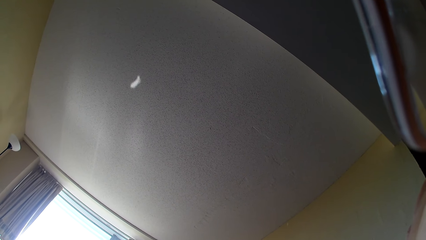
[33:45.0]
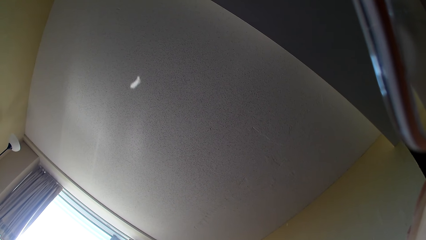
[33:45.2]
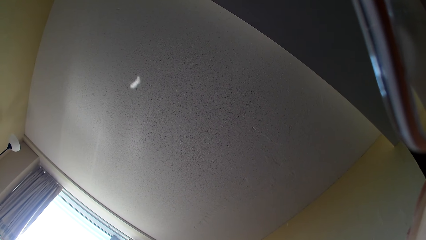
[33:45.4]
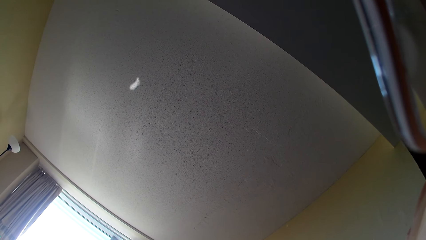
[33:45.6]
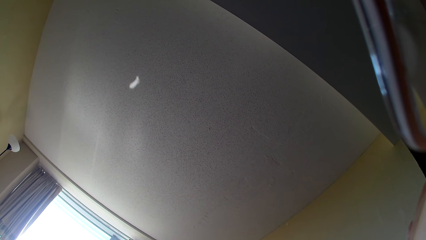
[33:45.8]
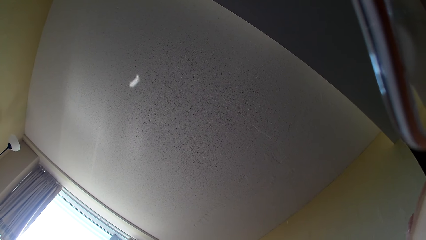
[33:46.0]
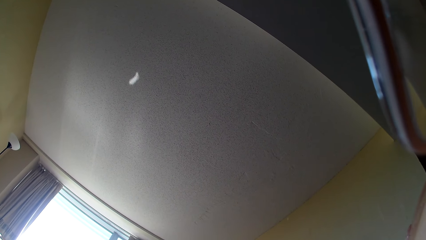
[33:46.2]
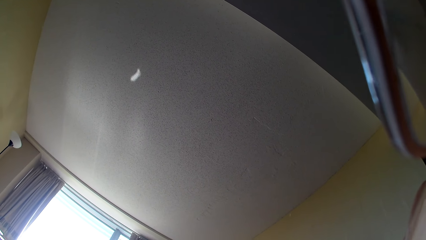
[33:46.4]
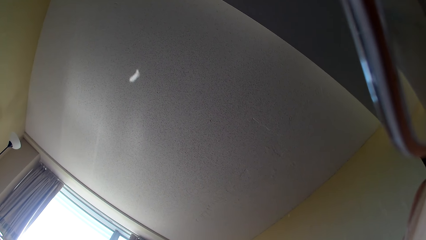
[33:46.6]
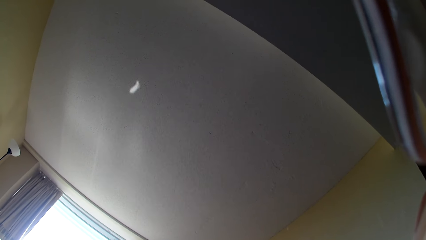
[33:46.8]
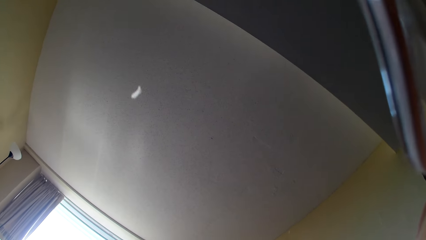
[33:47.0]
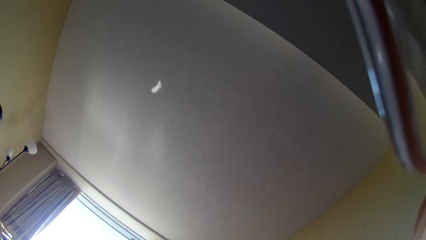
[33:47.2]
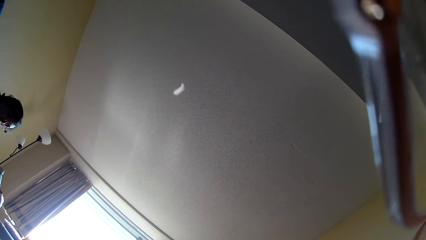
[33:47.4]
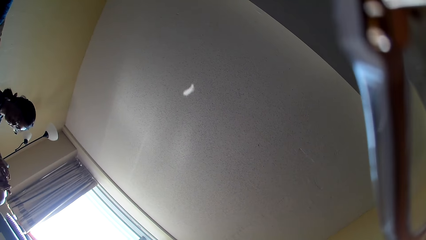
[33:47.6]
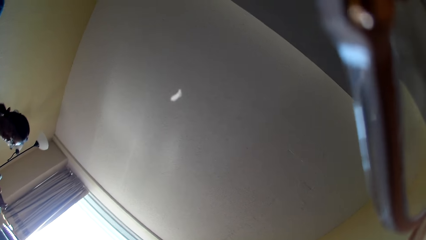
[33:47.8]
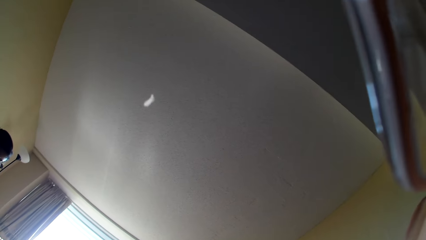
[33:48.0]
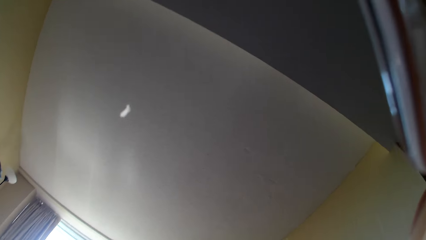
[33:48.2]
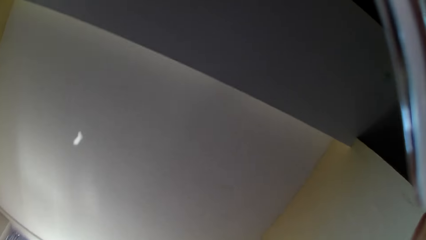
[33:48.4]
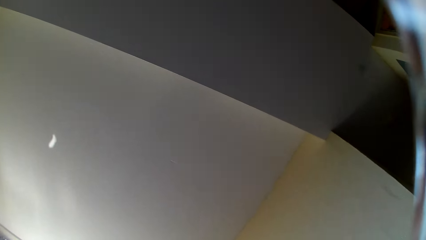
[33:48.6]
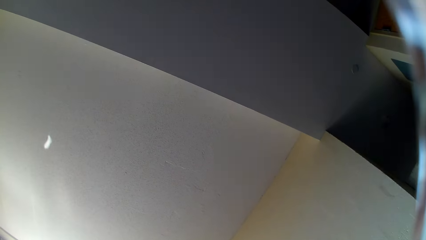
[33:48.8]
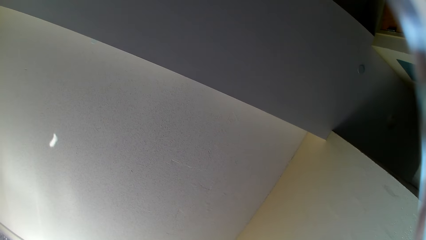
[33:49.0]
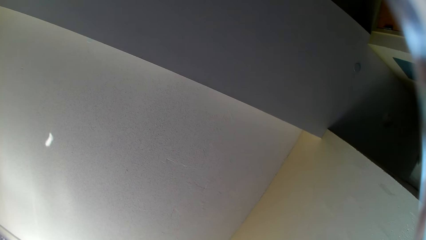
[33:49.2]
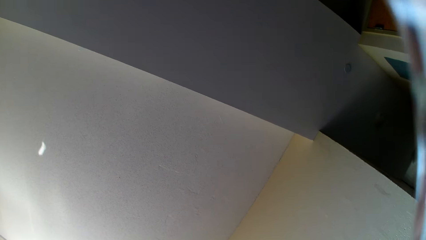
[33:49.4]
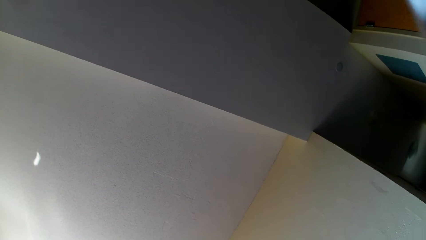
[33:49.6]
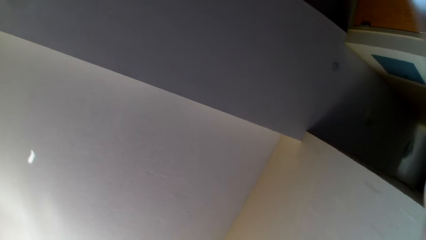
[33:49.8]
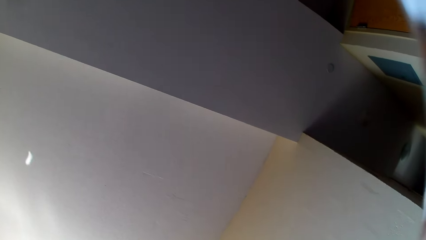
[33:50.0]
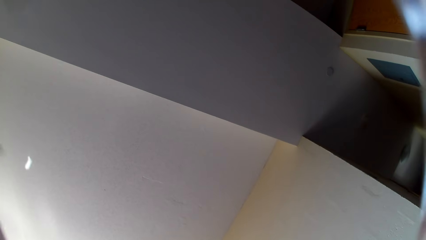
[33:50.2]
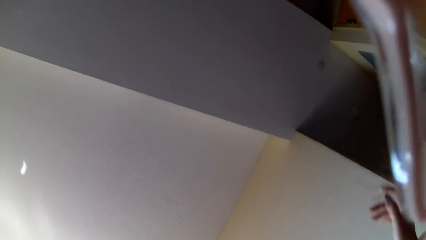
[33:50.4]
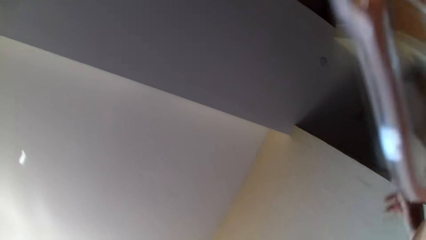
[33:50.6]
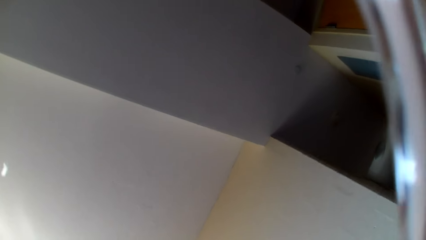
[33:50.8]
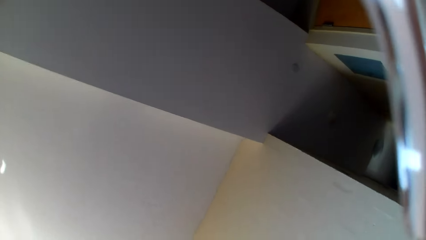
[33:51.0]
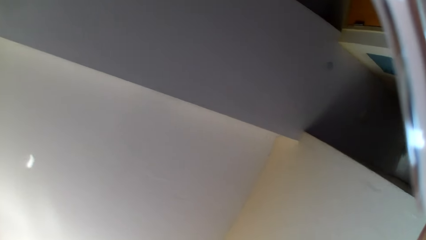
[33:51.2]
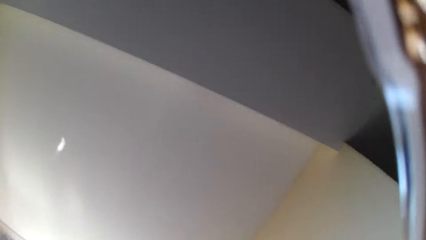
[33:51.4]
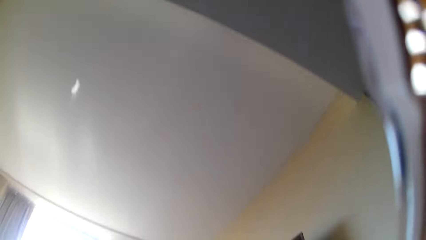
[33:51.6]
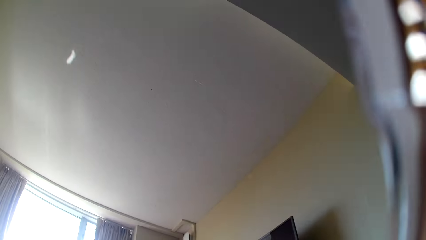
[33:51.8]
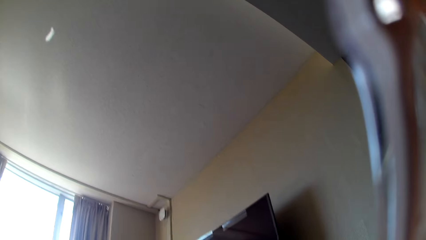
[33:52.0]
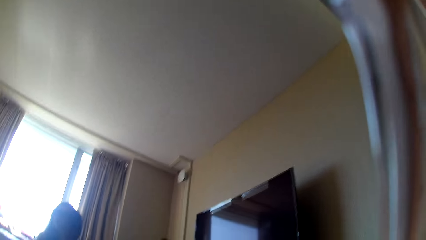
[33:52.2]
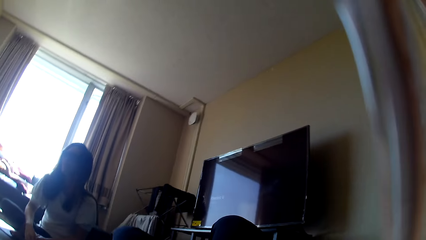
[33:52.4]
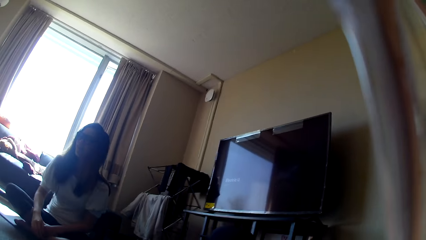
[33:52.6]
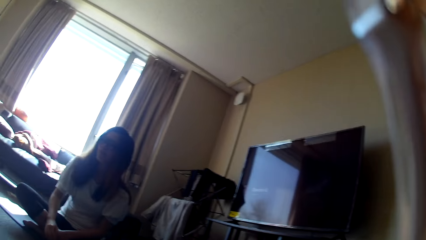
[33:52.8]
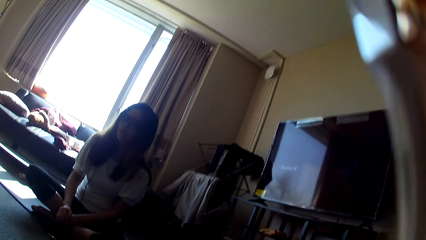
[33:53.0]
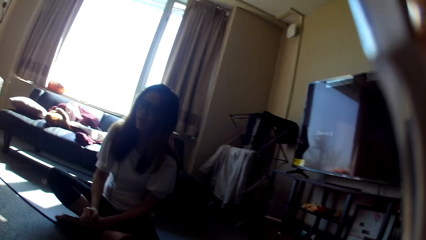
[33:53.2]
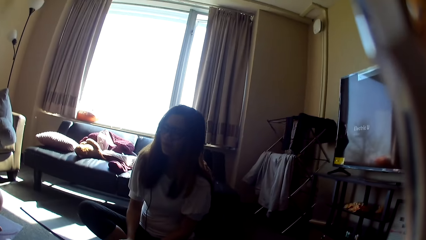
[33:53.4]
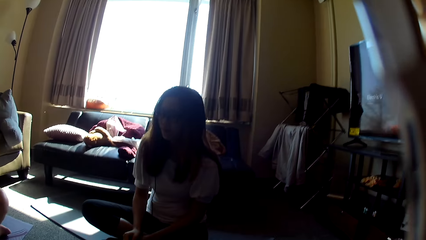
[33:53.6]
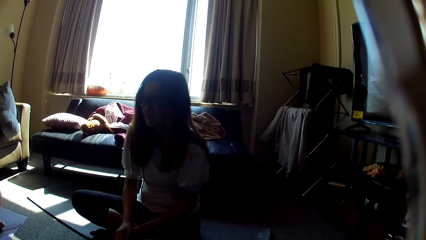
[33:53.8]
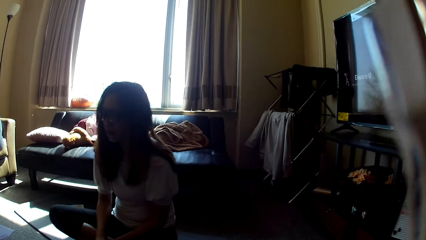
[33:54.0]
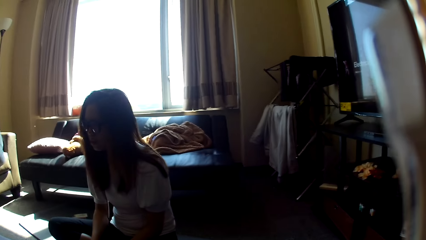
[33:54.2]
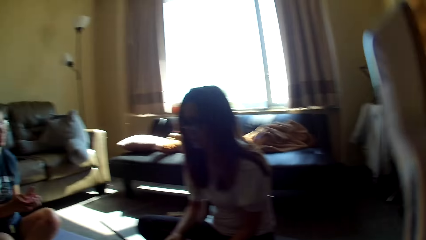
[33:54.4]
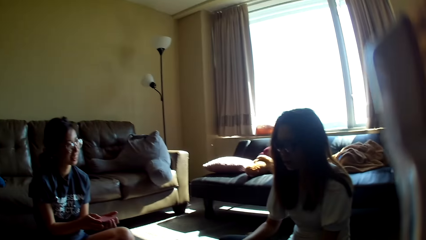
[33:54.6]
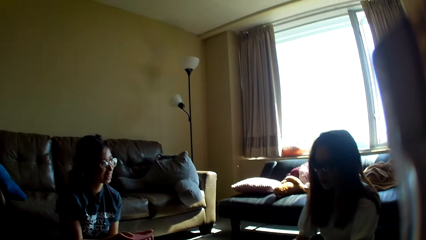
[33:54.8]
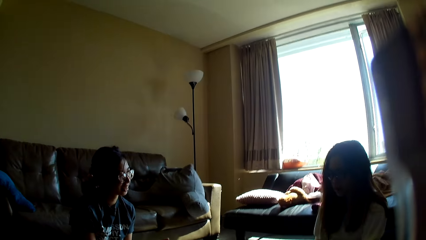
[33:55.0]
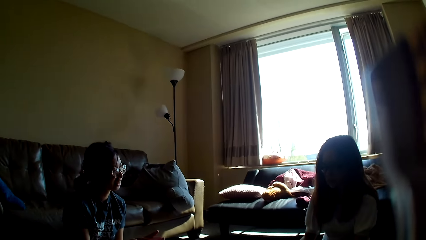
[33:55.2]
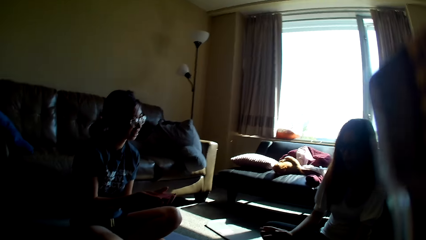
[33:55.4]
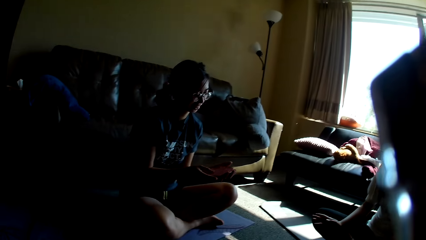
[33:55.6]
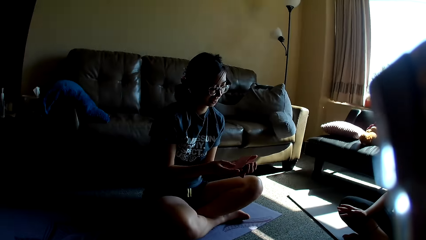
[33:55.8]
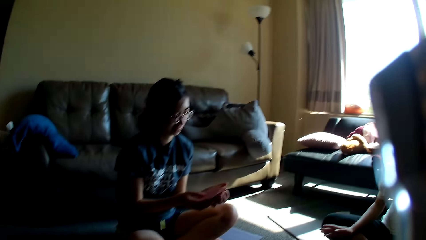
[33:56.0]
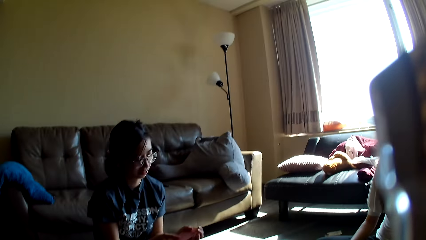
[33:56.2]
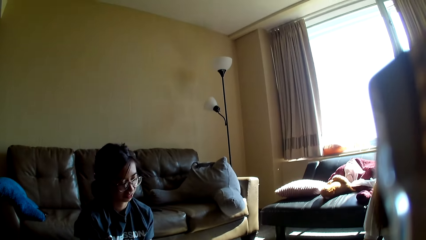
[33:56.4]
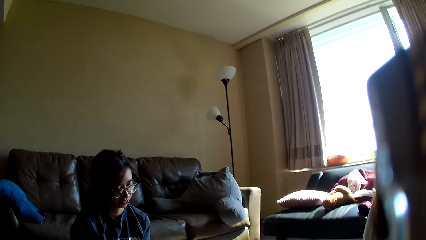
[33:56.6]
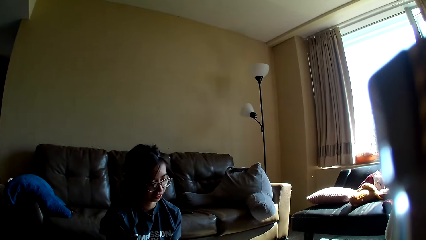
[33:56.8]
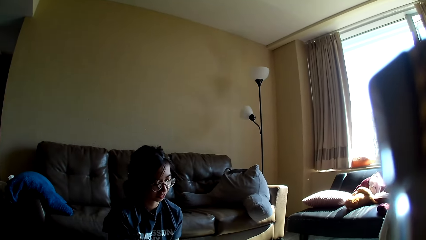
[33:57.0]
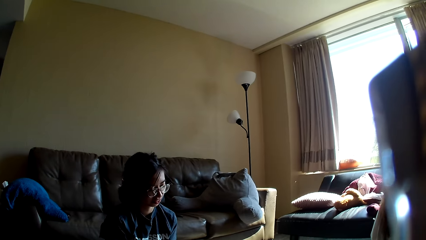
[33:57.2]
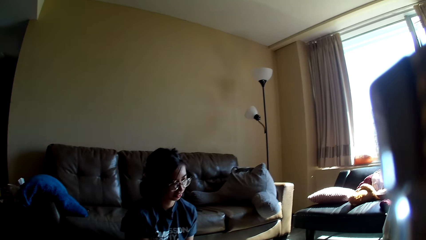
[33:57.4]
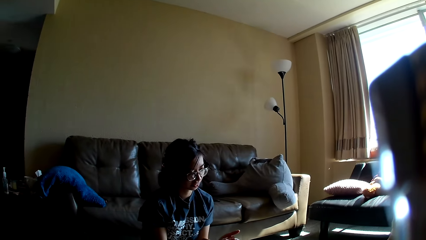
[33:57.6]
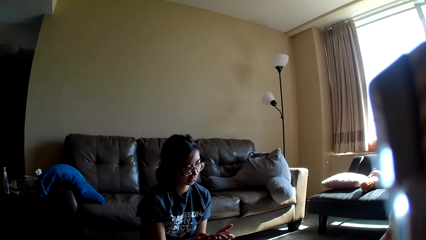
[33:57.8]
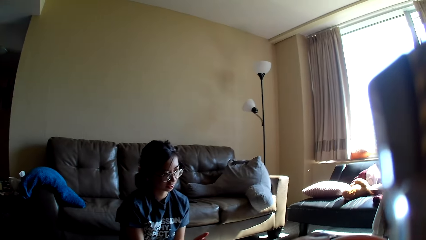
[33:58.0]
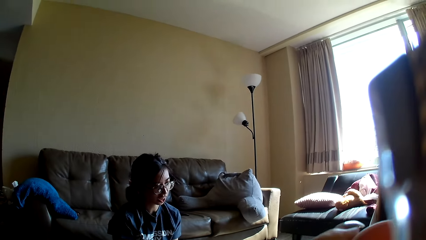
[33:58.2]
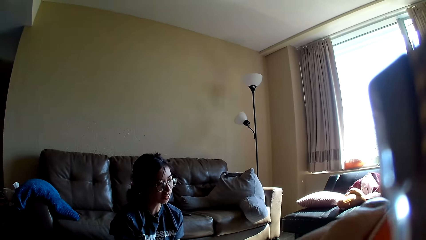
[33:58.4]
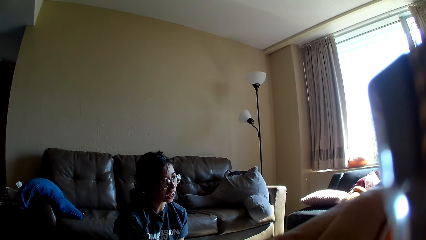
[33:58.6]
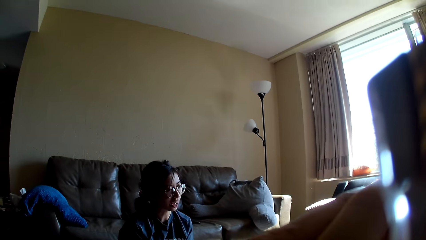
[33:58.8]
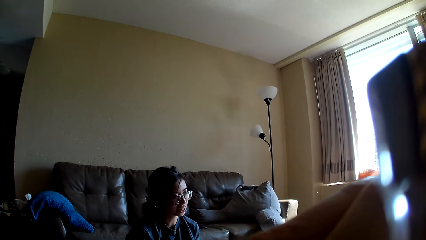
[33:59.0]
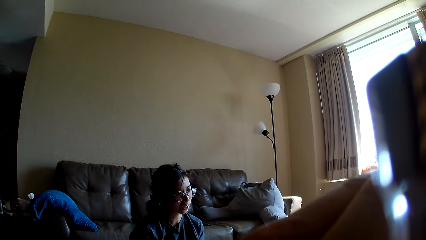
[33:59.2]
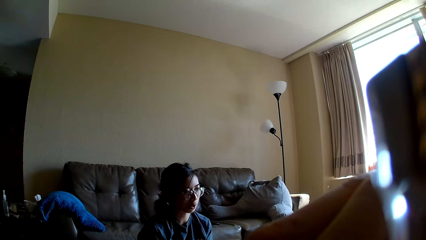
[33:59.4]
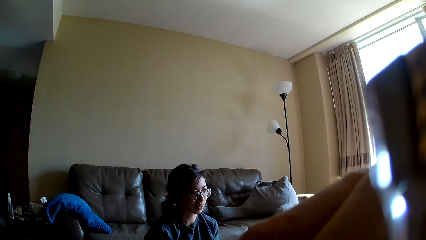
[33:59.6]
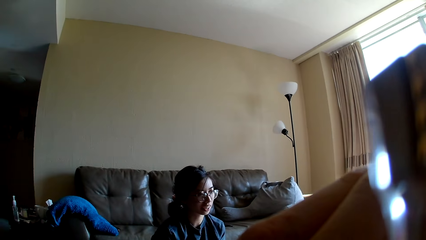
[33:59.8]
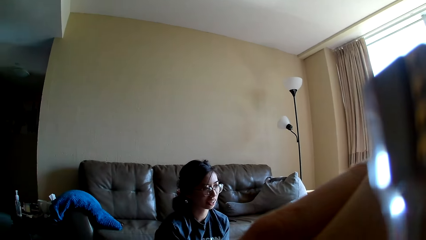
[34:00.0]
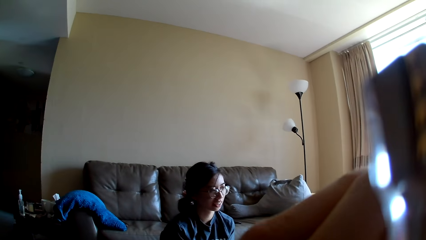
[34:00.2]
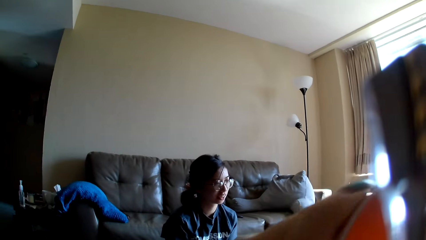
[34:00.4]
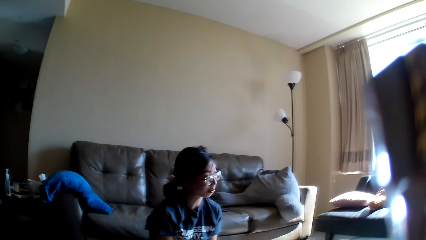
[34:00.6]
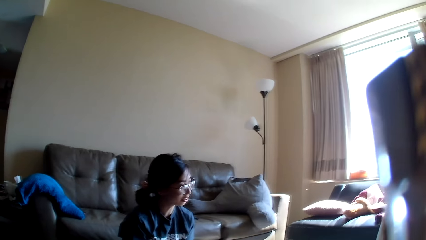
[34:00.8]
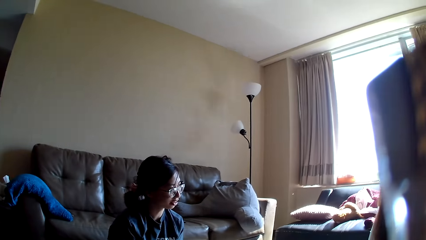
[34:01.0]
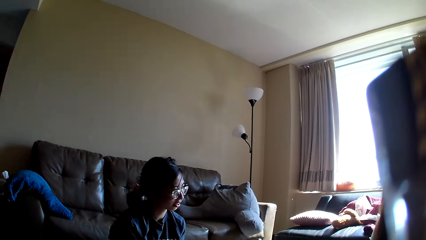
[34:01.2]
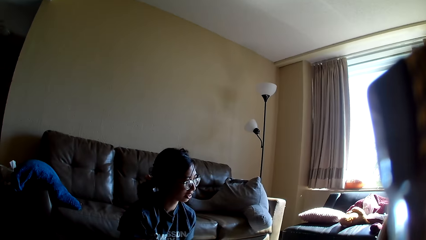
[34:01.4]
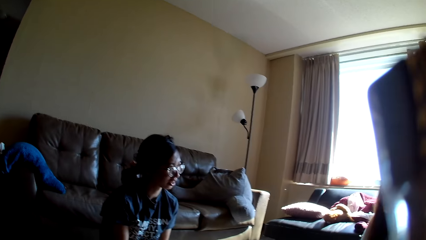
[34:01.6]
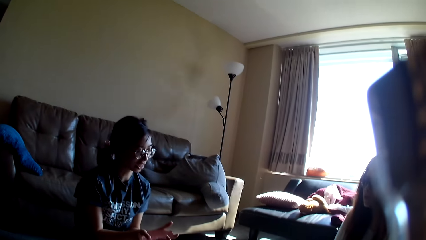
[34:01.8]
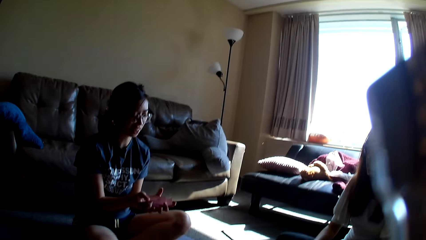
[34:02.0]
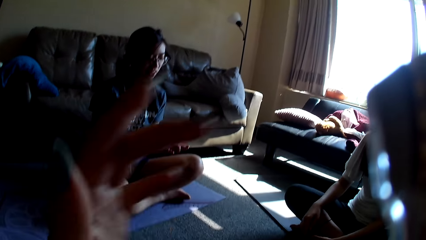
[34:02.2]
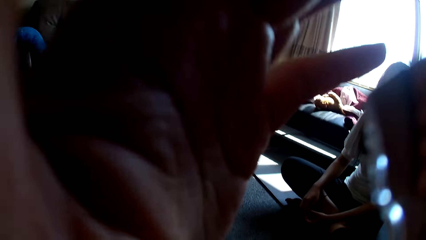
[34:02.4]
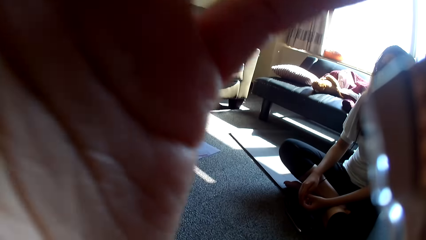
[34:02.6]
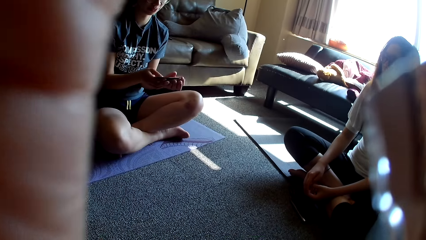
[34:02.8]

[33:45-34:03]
A lady touches the cards. The camera wearer lowers a hand. They move the right hand. They look around. They adjust the camera. They drink something. They move the cup away from the mouth.
